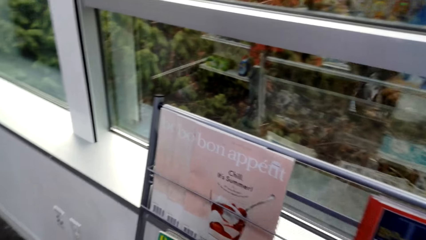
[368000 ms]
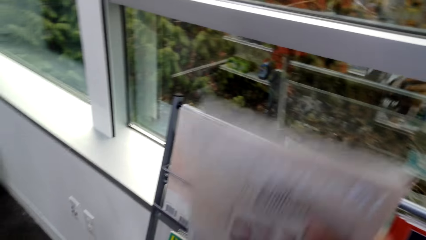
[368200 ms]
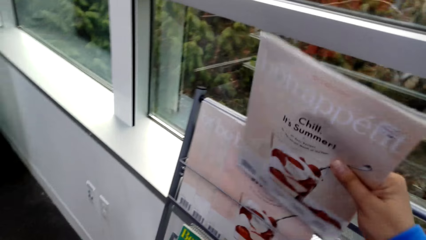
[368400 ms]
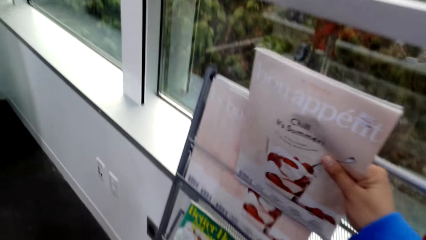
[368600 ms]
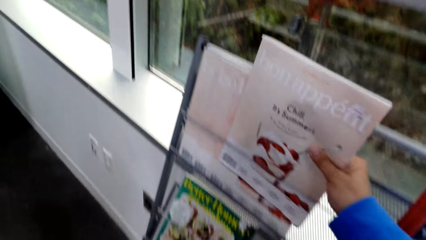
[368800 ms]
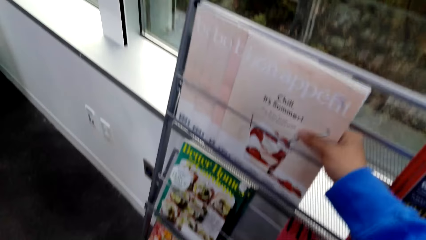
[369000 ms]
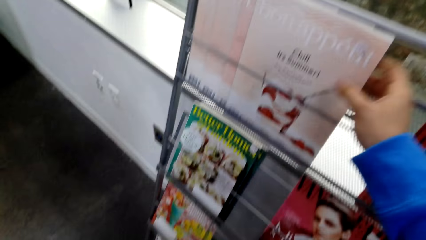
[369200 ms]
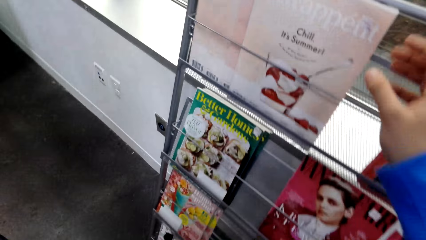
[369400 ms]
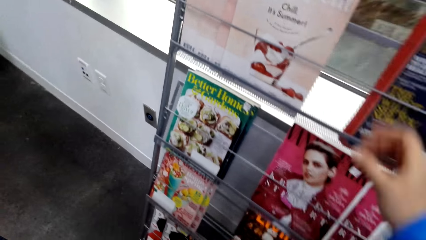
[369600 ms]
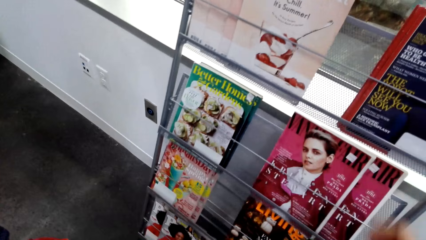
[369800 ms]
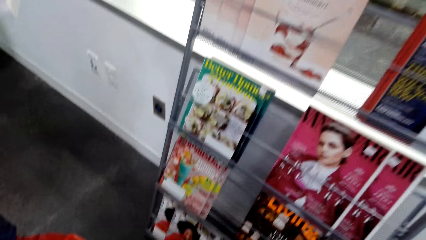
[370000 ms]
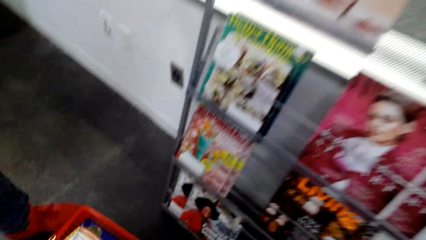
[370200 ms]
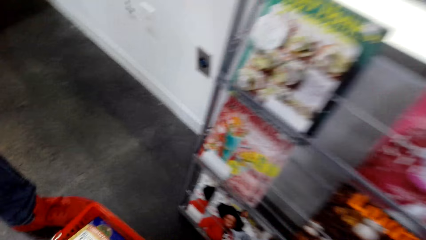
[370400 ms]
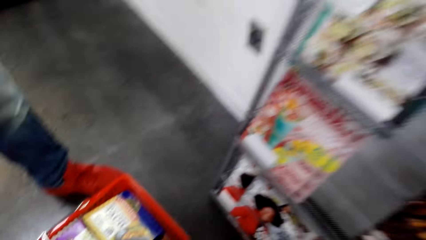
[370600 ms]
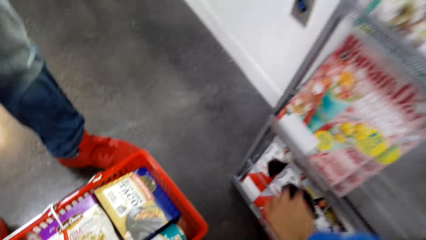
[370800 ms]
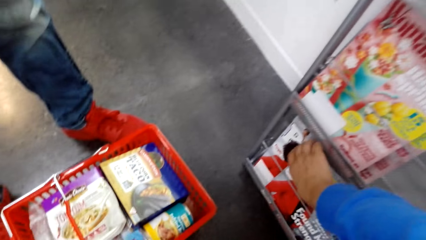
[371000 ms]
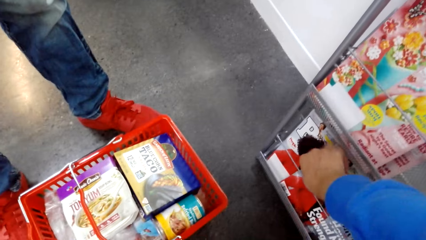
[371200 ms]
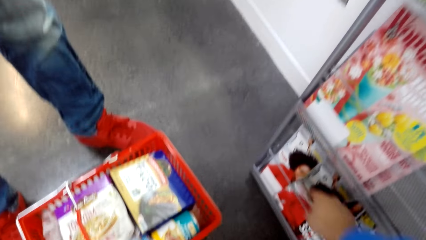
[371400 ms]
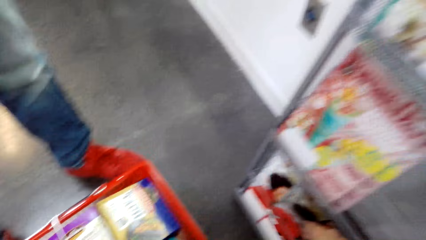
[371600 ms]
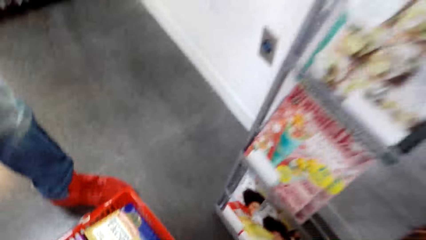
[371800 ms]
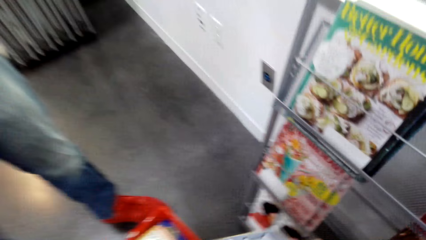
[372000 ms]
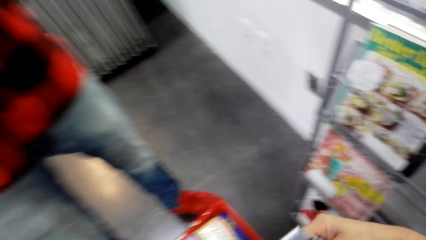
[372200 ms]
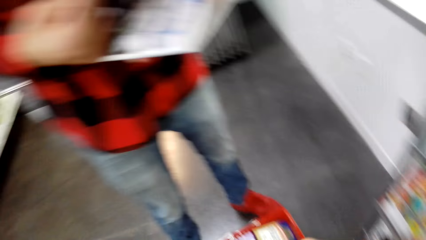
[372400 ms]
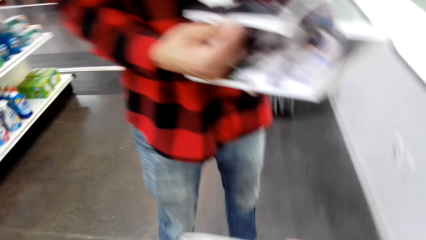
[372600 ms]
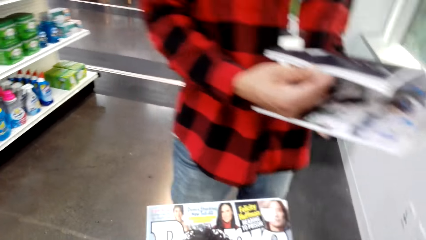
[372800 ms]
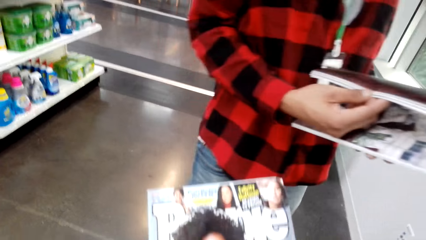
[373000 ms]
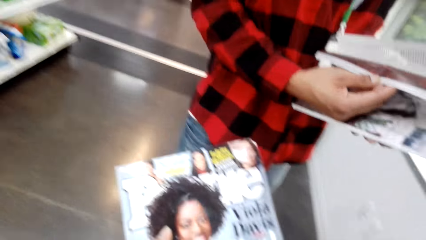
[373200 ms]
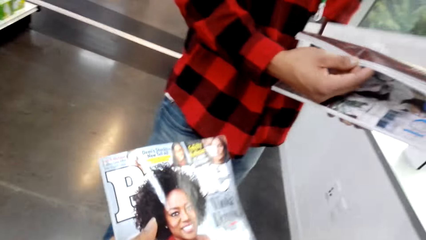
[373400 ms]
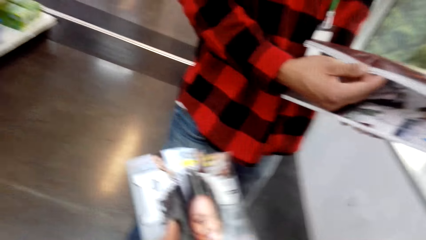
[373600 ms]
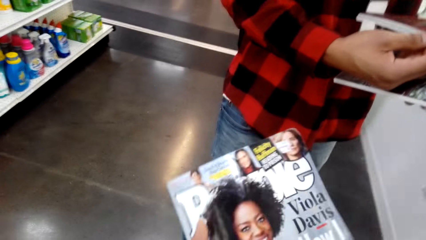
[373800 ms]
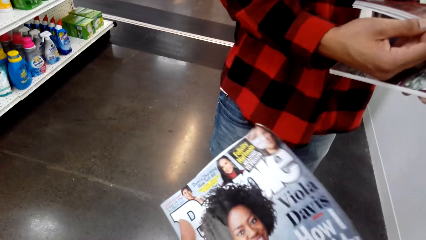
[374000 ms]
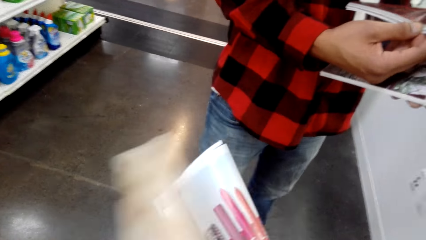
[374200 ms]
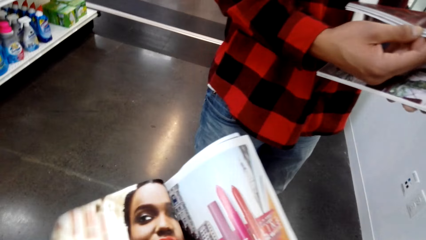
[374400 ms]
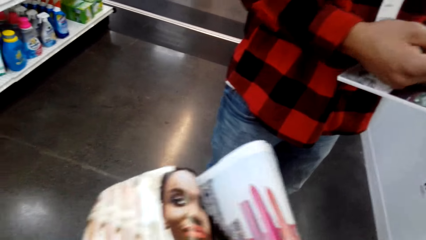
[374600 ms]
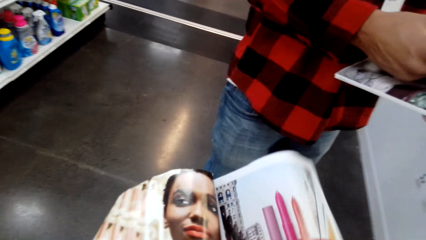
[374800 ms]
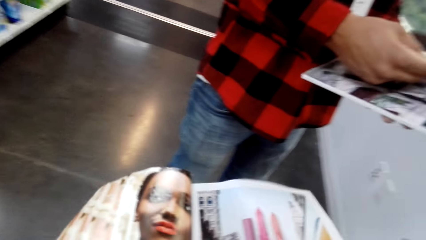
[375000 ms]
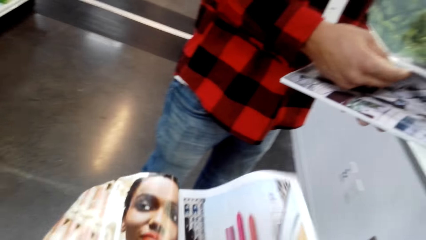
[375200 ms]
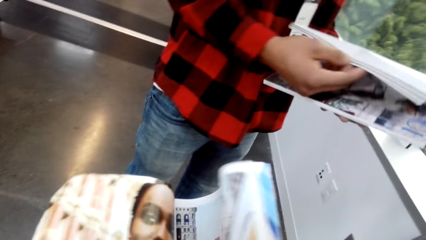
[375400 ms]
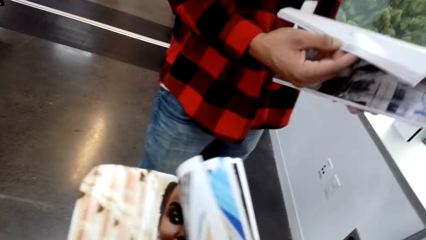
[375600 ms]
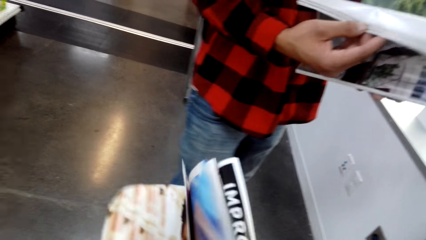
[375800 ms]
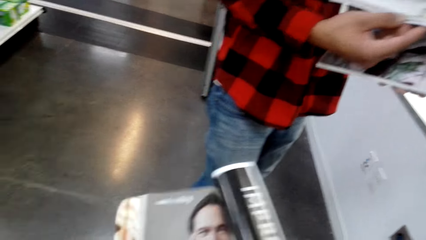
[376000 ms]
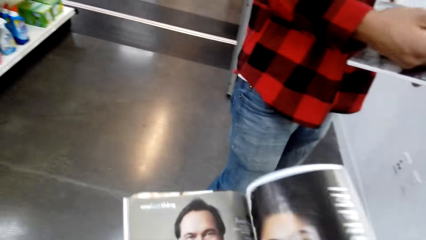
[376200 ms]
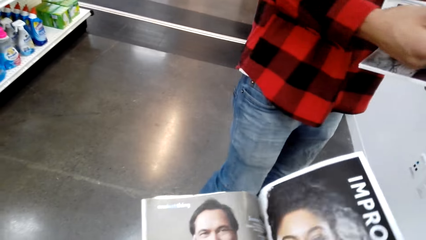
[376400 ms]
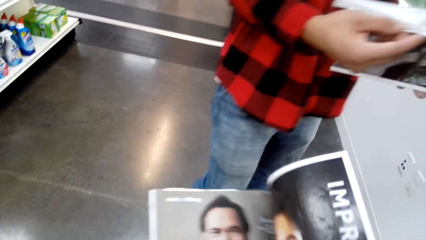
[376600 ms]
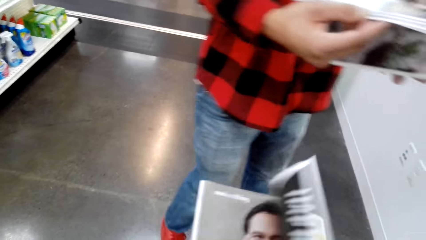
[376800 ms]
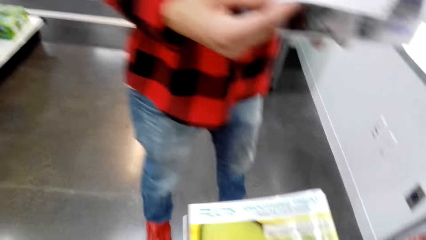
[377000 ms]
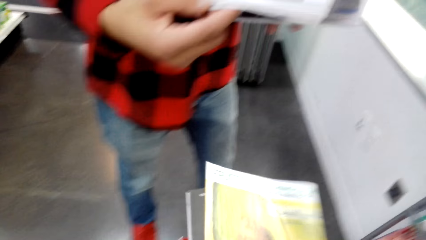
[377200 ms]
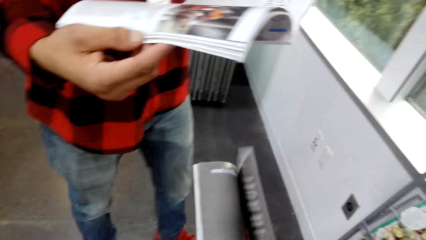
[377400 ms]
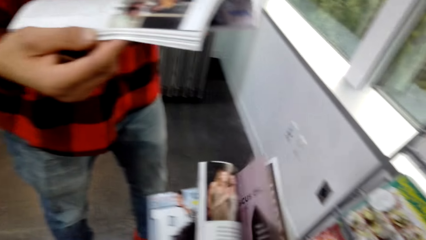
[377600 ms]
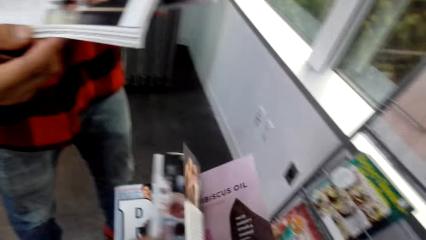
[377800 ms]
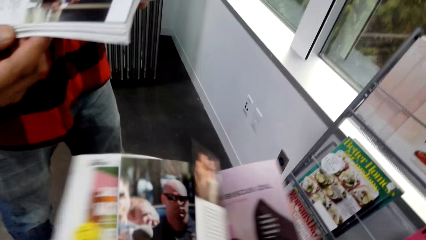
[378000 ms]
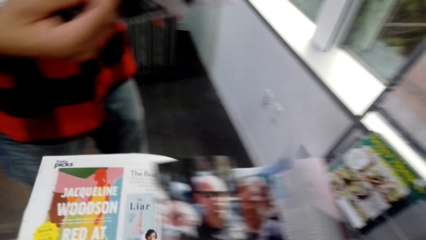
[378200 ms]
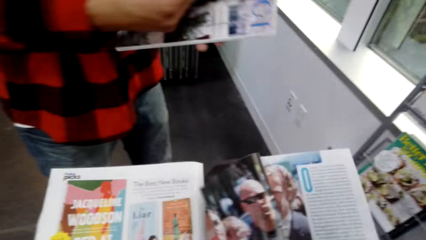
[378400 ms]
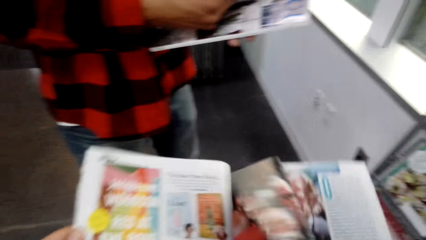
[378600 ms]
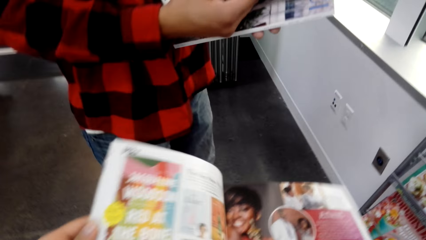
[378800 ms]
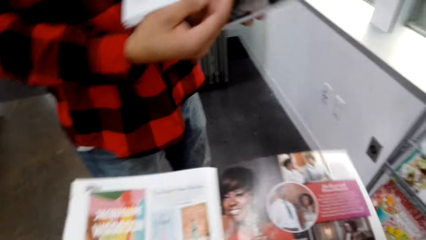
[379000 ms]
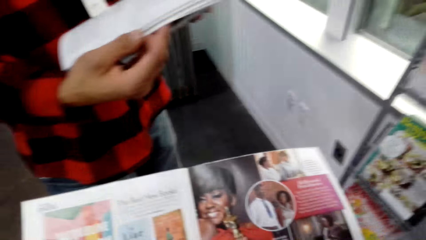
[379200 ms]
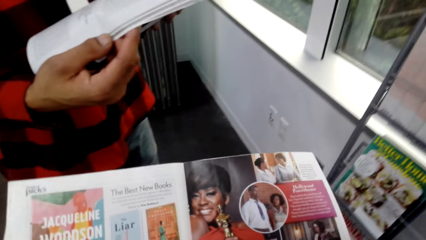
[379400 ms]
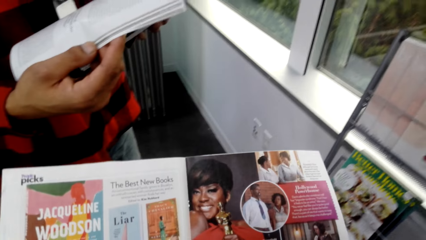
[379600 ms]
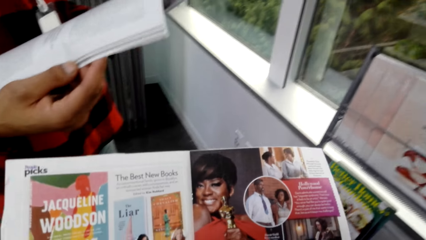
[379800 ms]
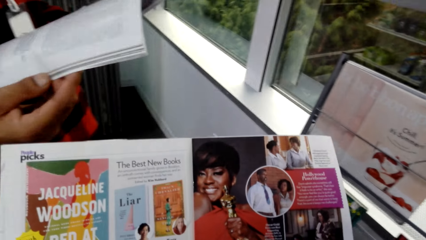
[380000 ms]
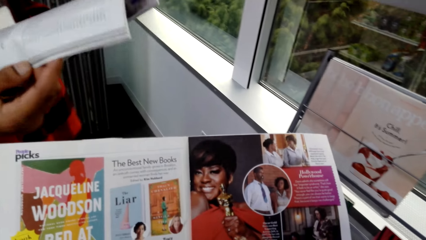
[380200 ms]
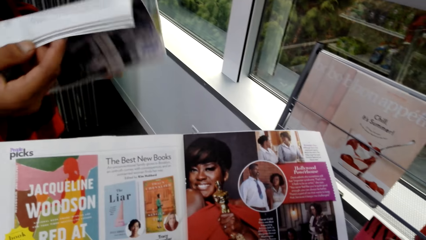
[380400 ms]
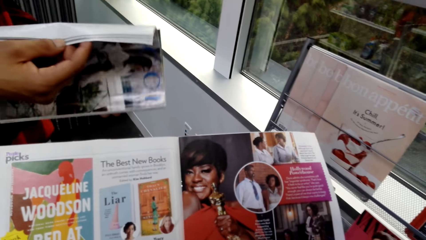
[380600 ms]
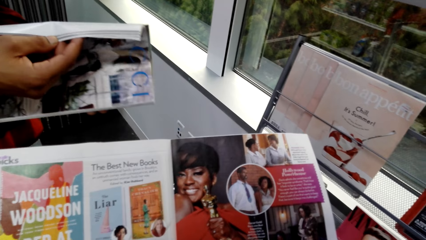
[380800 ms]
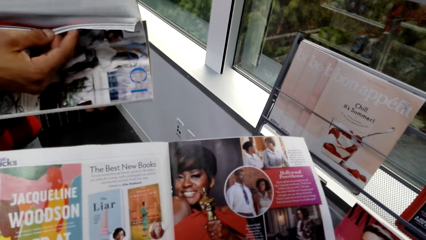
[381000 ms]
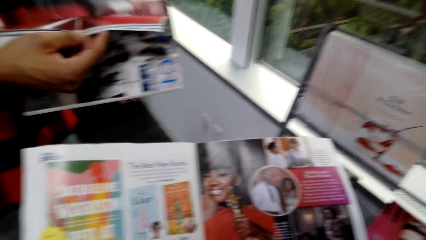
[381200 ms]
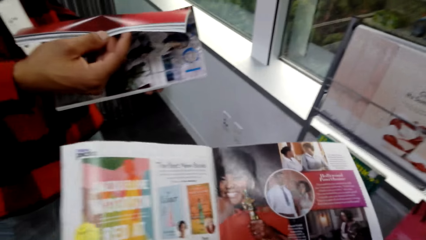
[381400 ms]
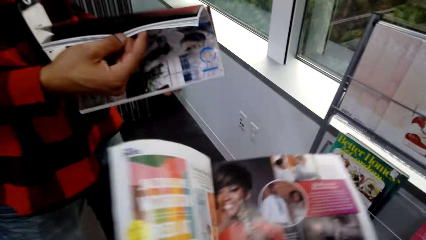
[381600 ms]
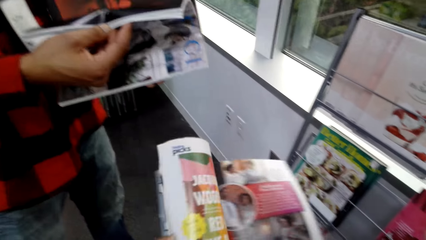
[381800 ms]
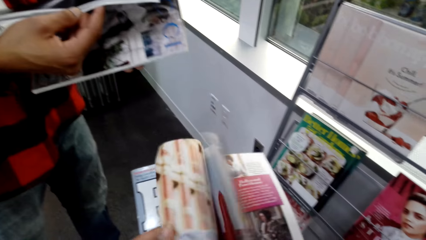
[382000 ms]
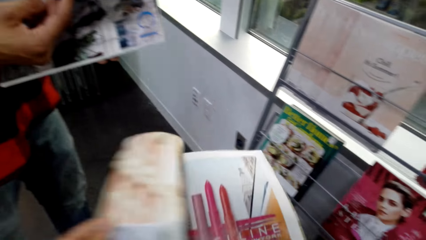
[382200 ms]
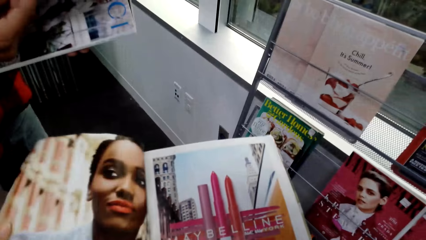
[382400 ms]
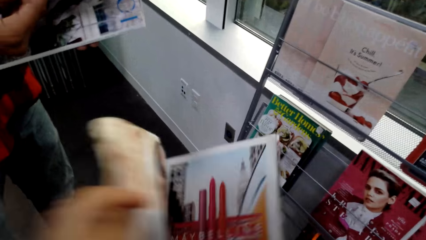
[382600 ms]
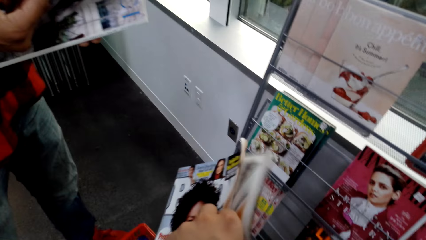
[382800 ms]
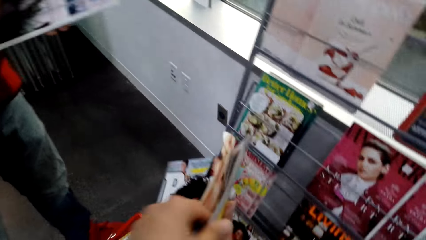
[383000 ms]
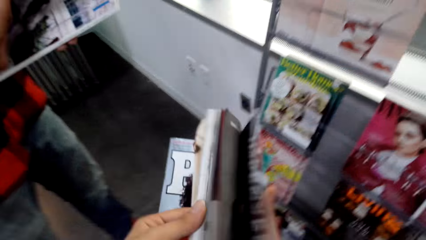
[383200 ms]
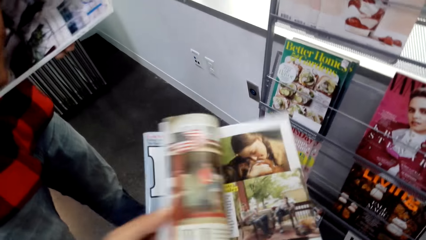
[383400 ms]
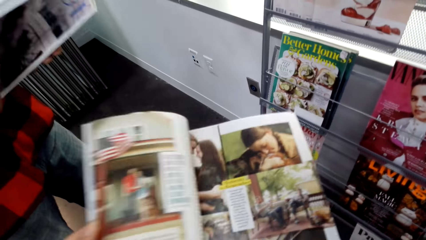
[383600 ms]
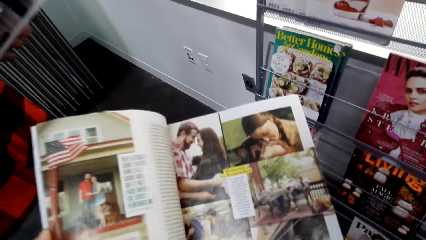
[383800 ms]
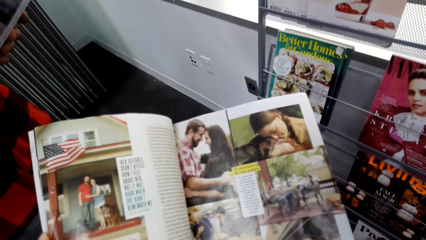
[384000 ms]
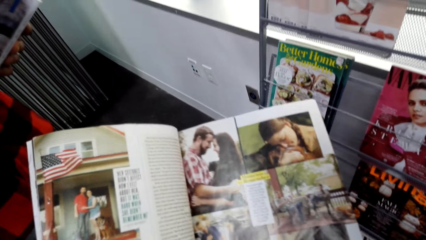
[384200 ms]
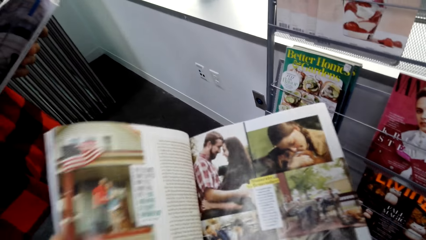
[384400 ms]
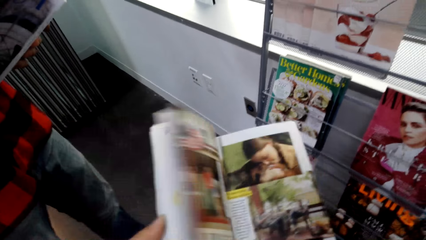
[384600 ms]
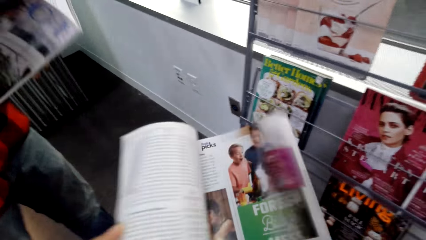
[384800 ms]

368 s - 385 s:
The camera wearer puts the book in the shelf. They pick up another book from the shelf. The camera wearer and a person open the pages of the books.
